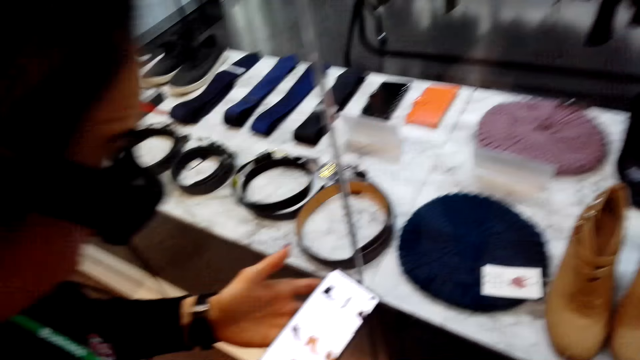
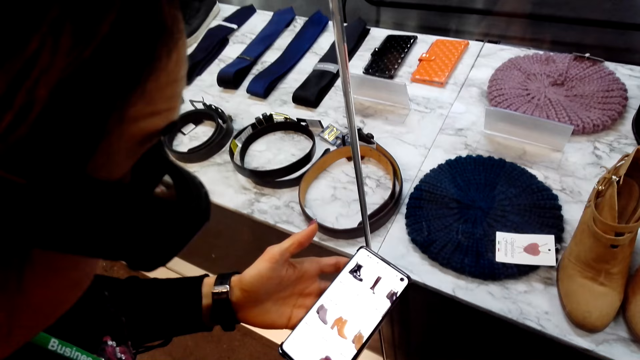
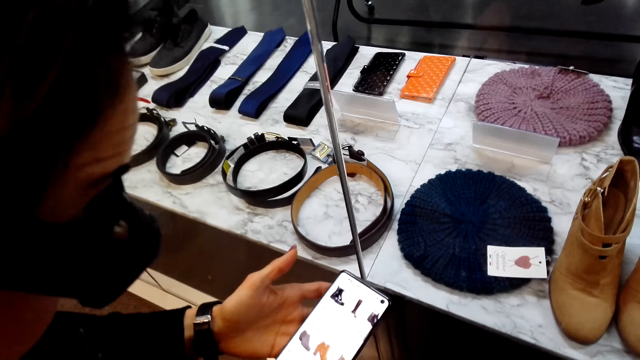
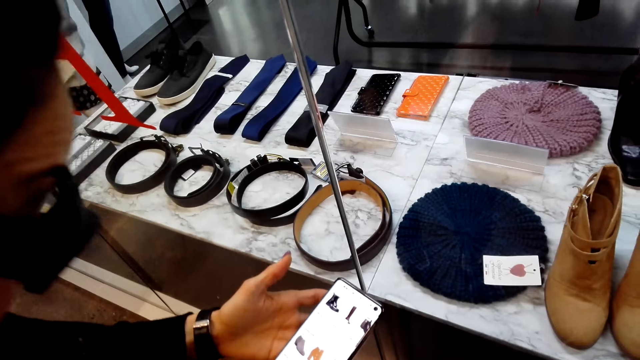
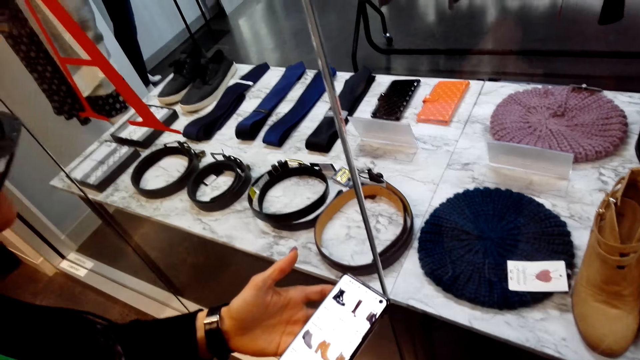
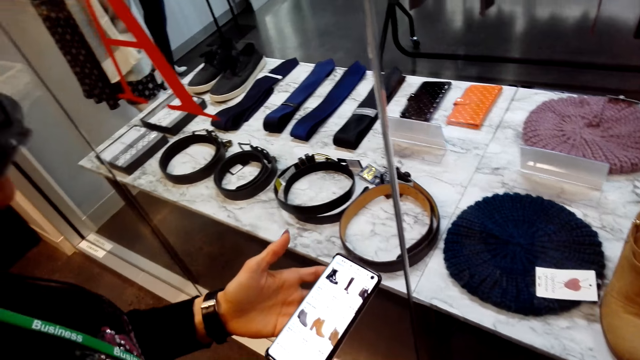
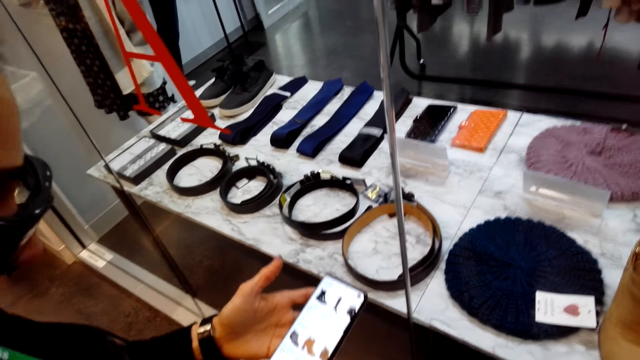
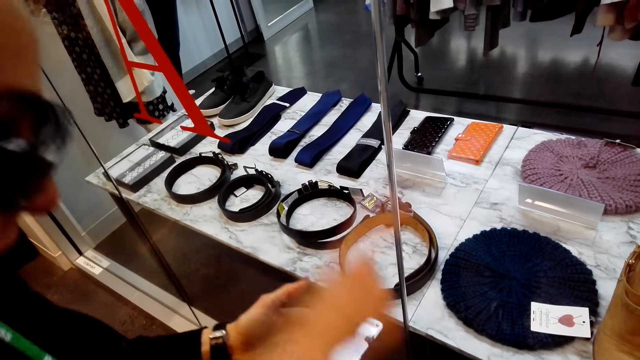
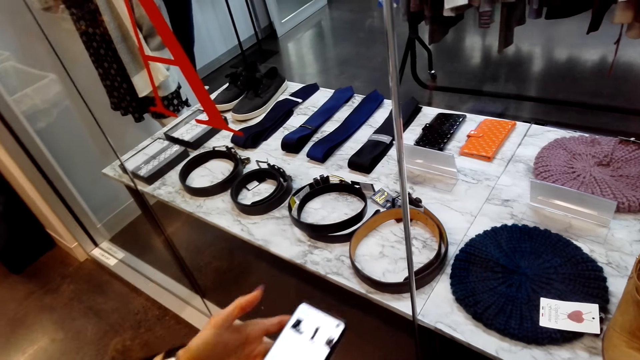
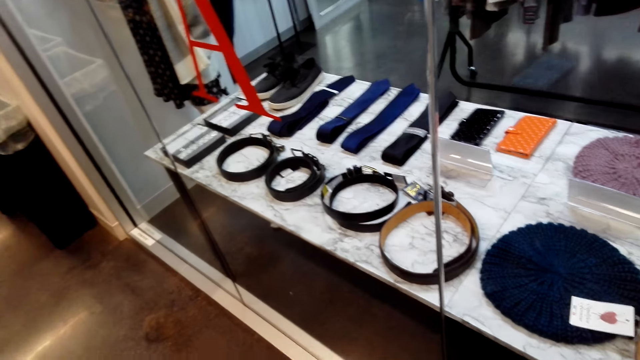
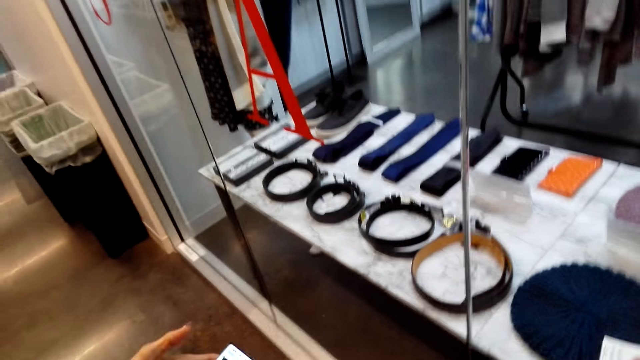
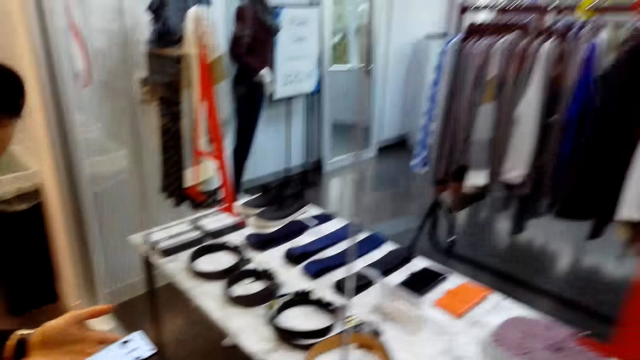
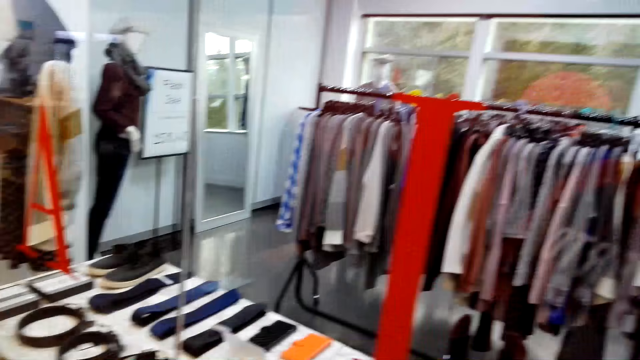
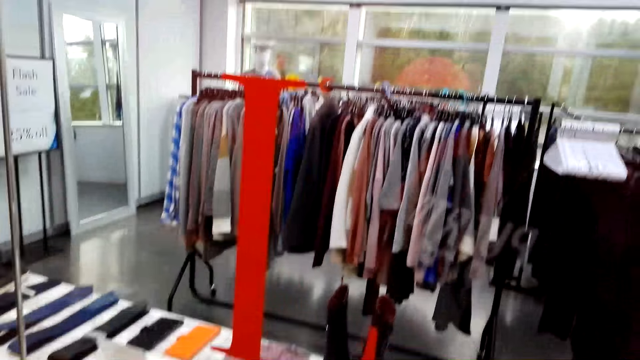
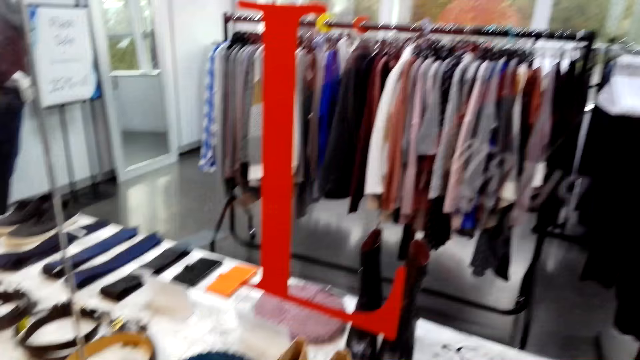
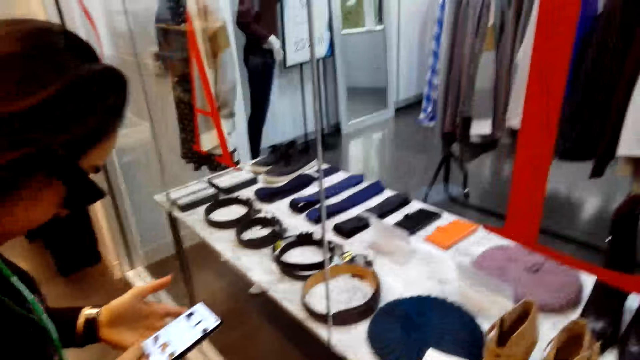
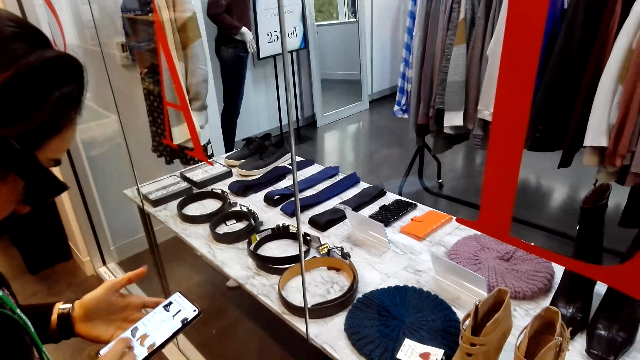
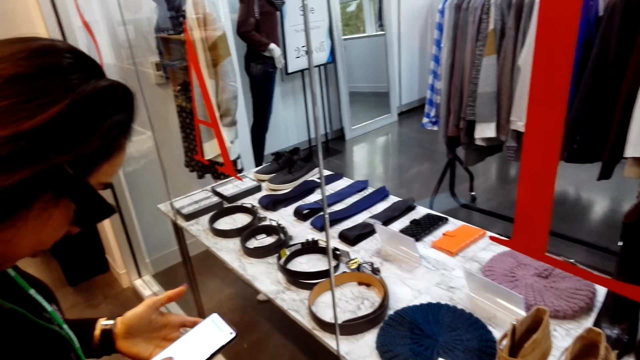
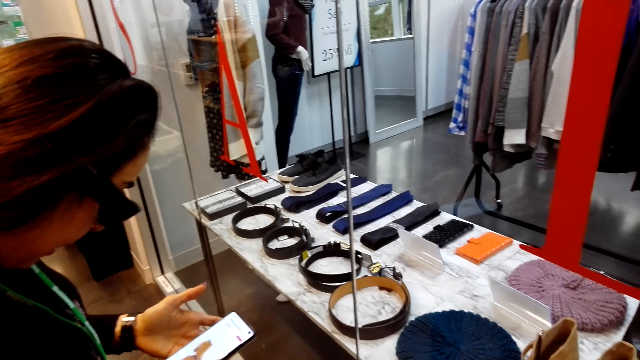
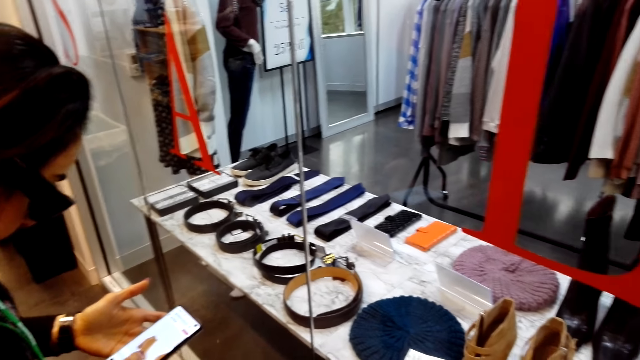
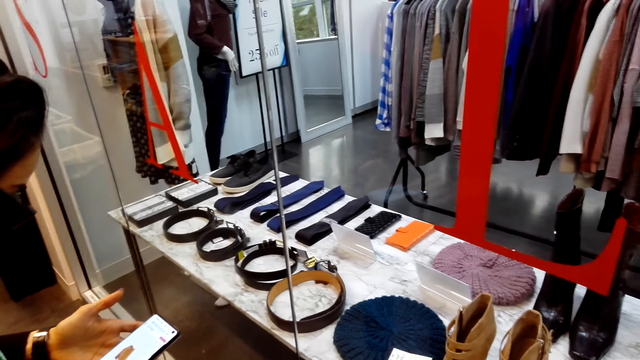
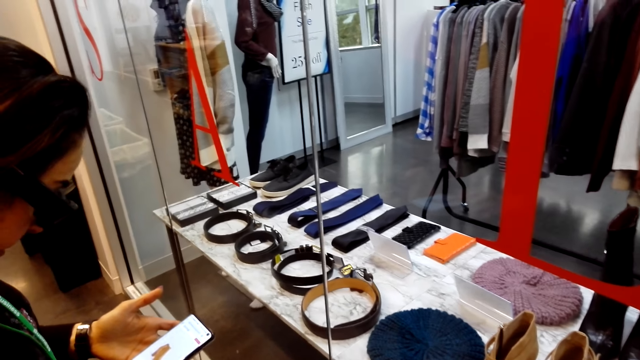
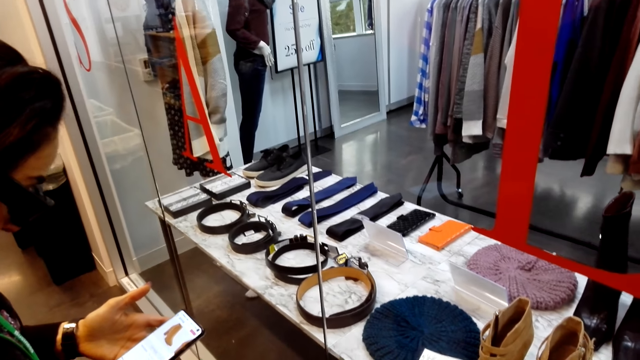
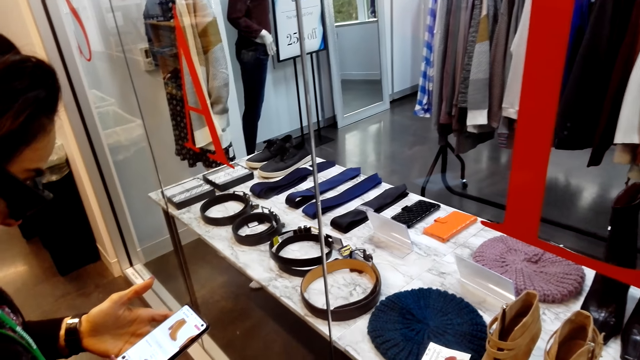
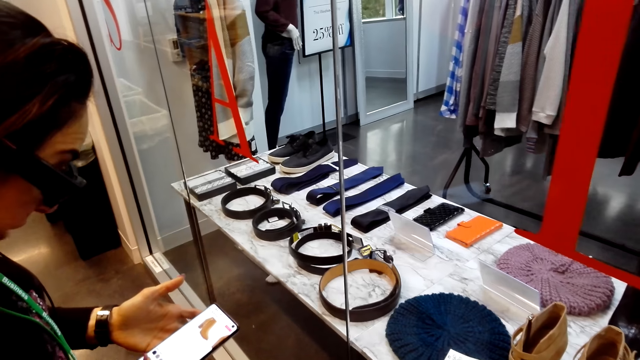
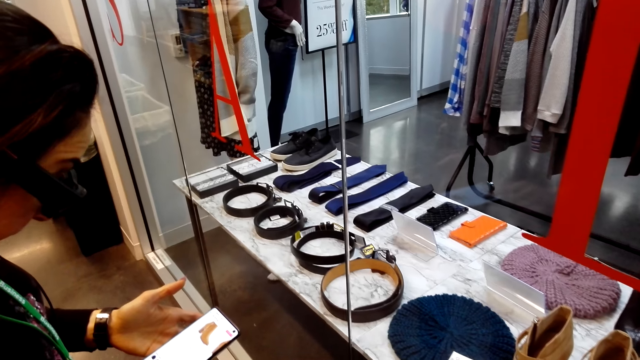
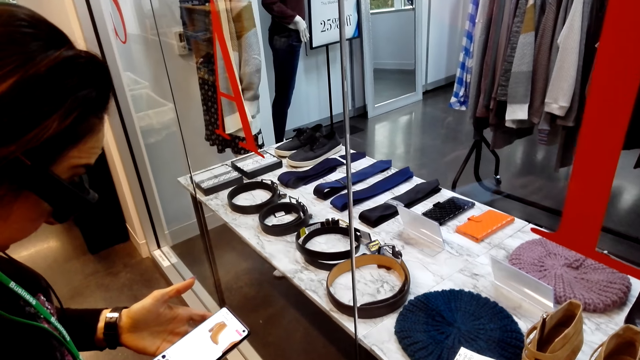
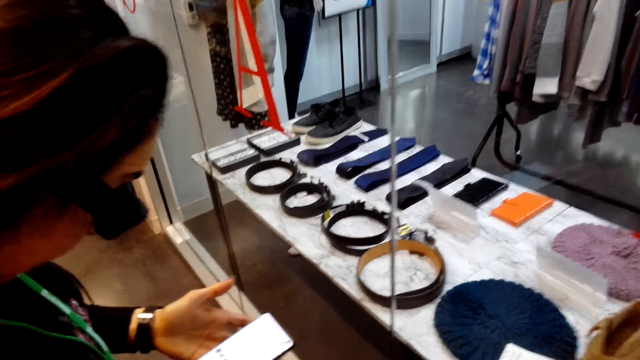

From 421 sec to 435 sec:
The camera wearer looks at the lady's phone. The lady points and moves her right hand in the store. The camera wearer looks at the shop's item. The lady holds the phone in the store. The camera wearer stands in the store. The lady holds the phone with both hands in the store and scrolls the phone with both hands in the store.

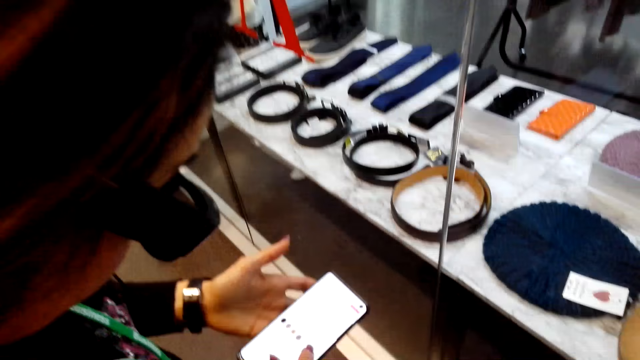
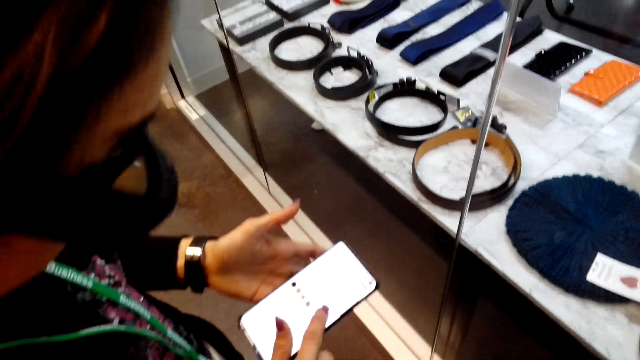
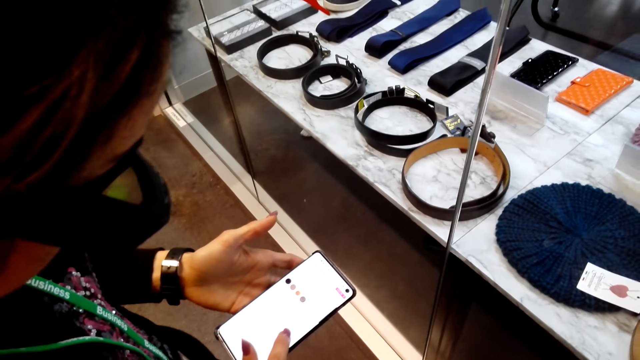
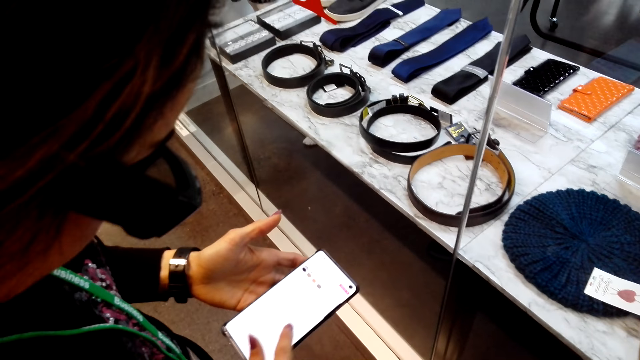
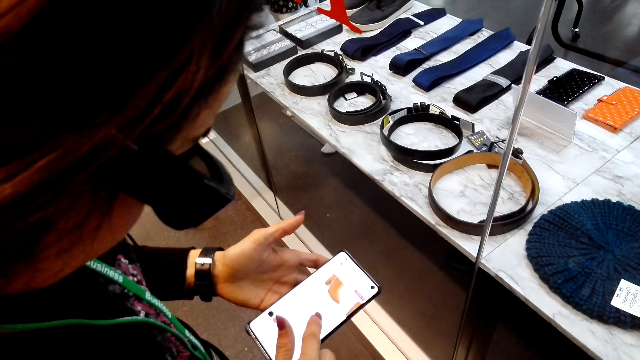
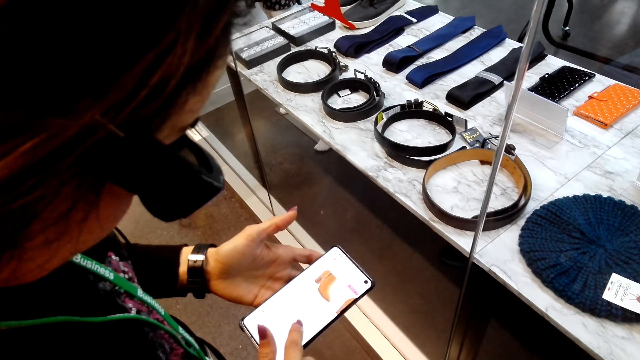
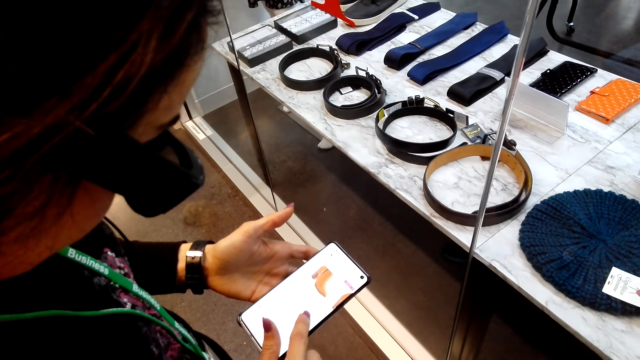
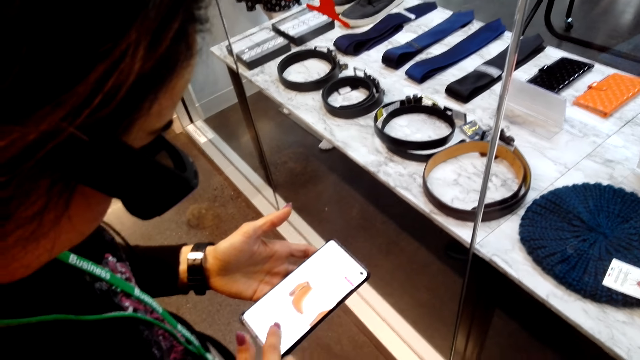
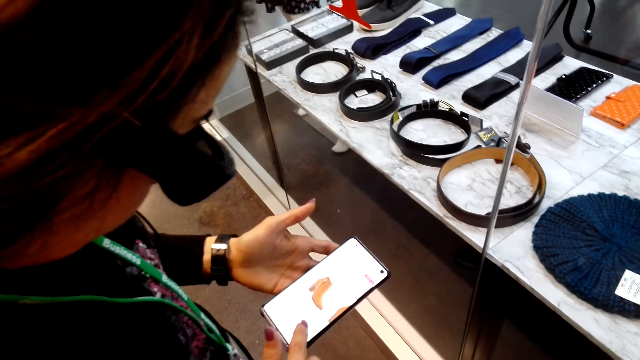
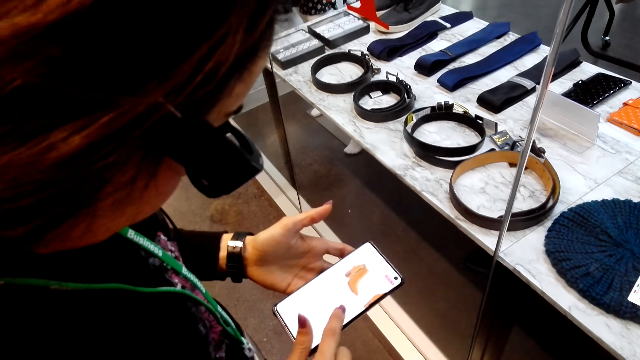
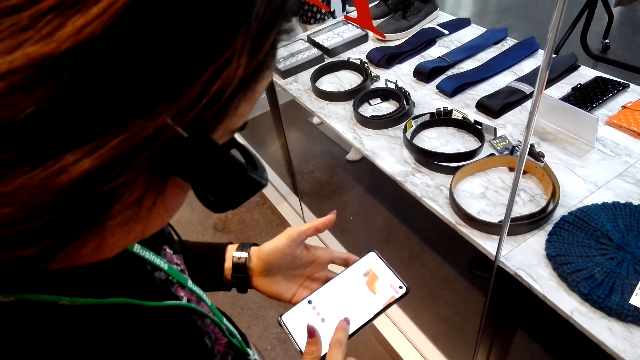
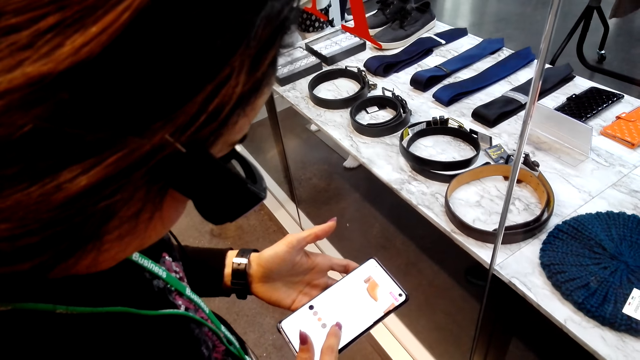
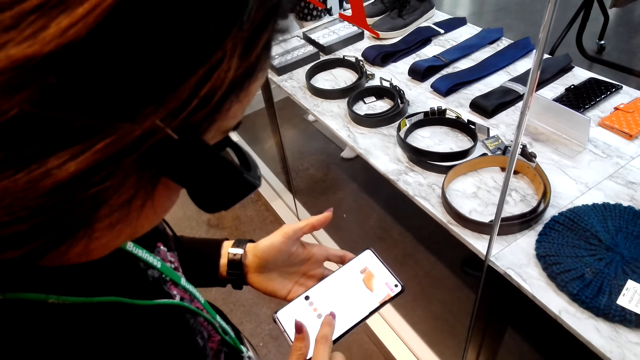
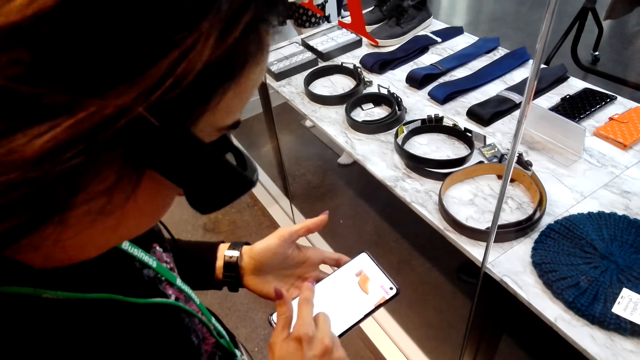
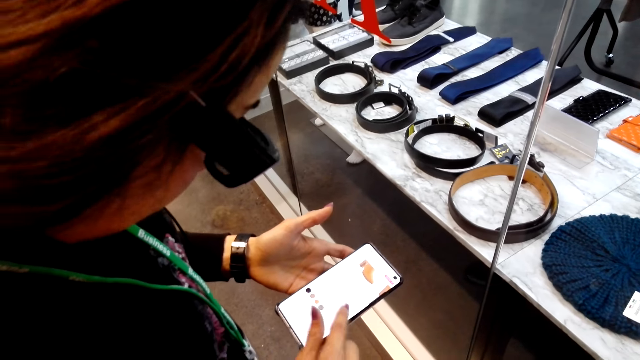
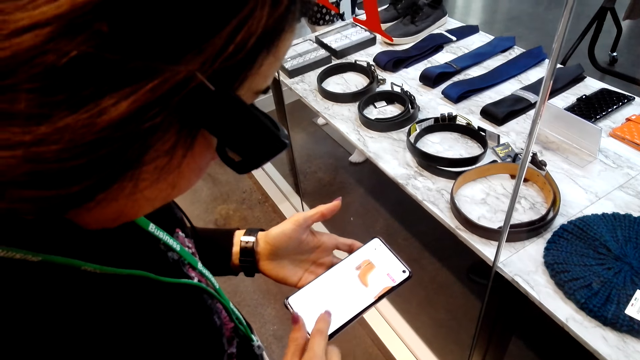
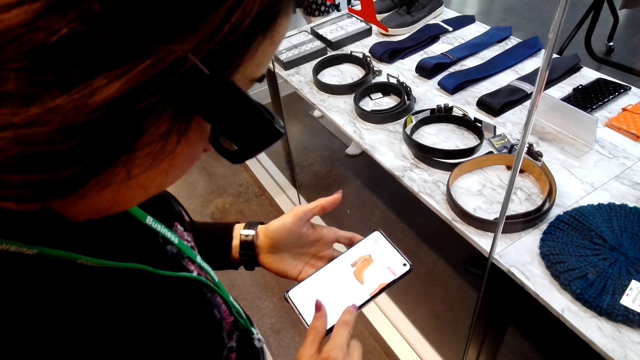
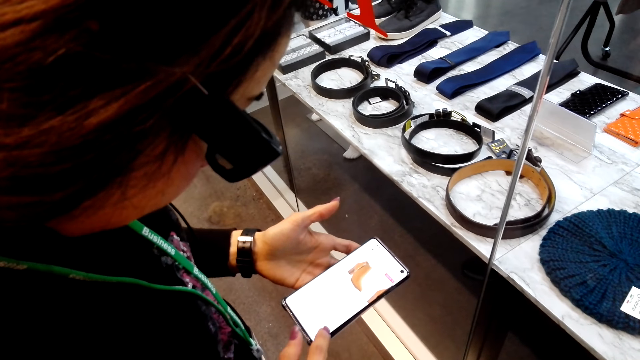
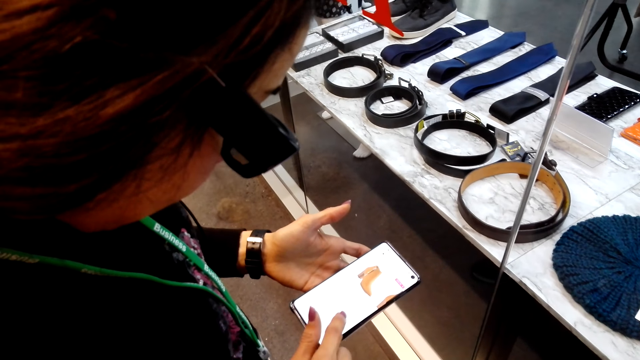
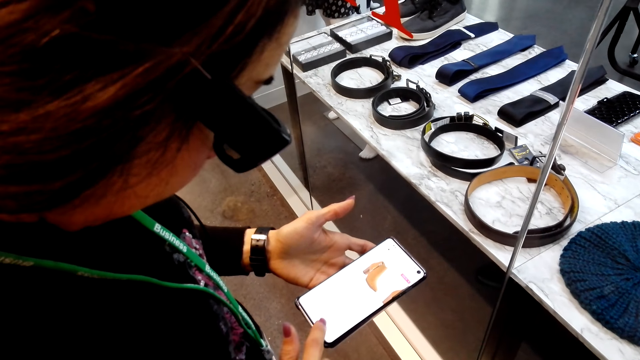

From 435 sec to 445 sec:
A woman talks.
